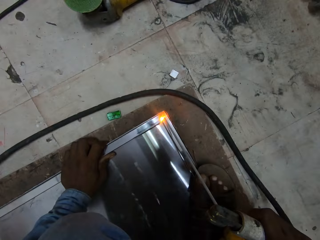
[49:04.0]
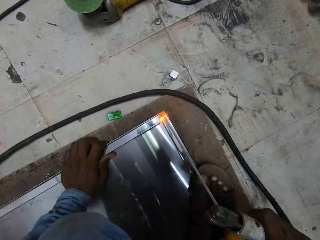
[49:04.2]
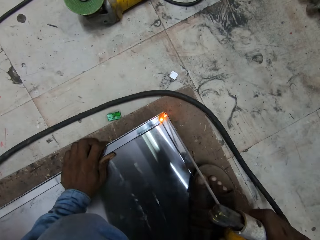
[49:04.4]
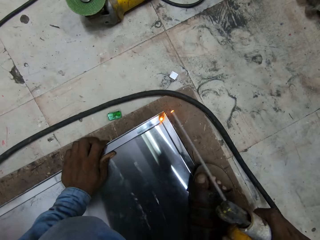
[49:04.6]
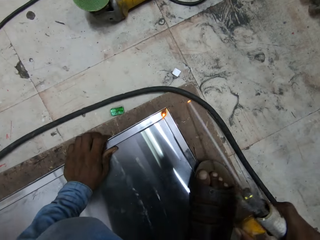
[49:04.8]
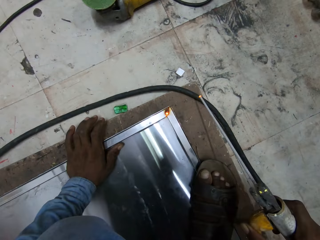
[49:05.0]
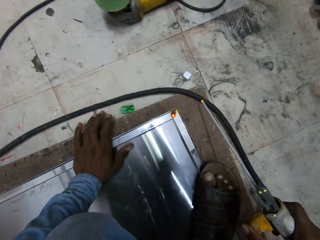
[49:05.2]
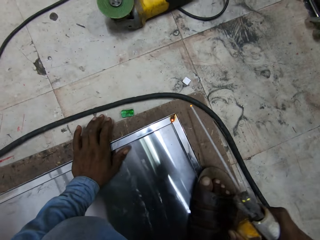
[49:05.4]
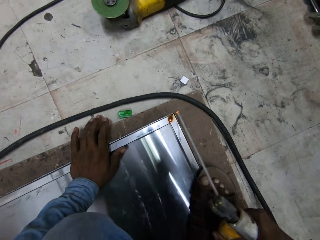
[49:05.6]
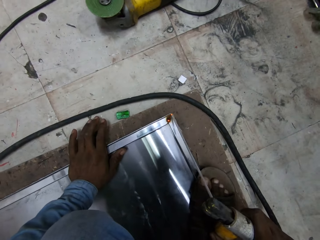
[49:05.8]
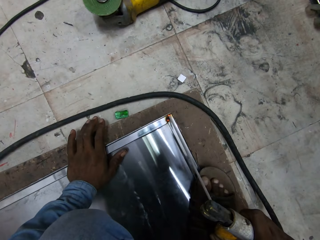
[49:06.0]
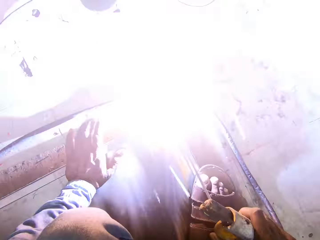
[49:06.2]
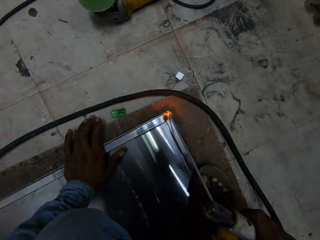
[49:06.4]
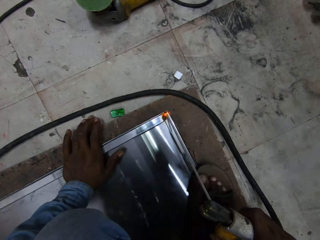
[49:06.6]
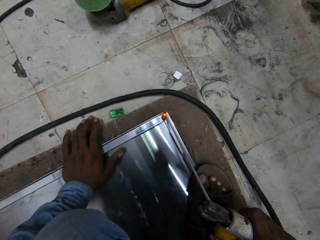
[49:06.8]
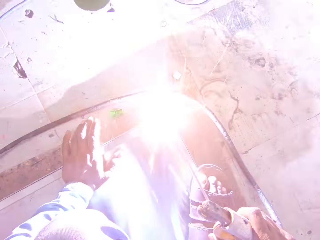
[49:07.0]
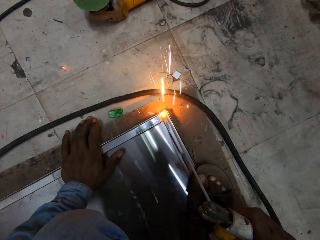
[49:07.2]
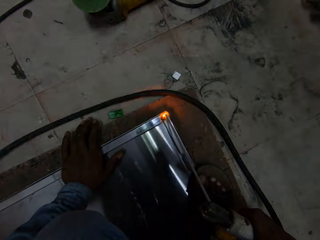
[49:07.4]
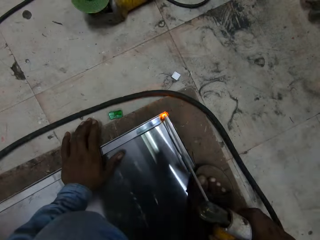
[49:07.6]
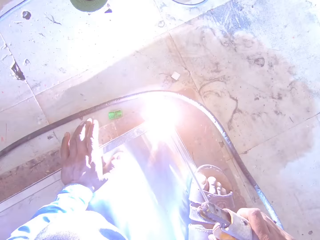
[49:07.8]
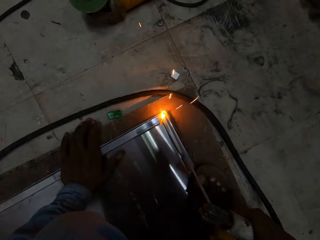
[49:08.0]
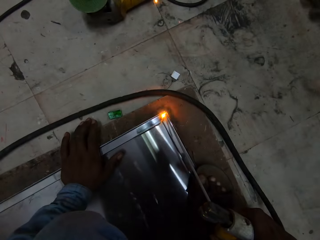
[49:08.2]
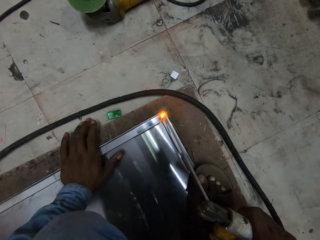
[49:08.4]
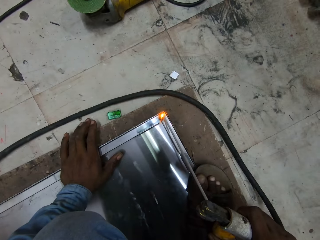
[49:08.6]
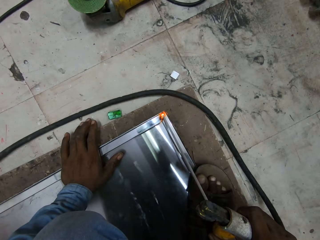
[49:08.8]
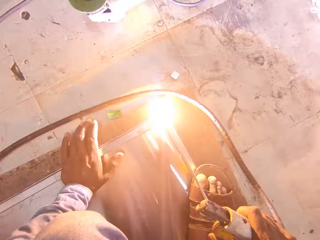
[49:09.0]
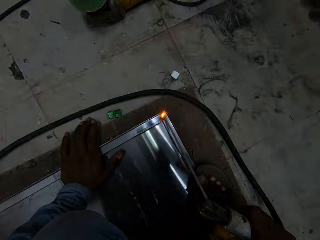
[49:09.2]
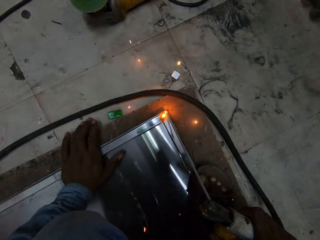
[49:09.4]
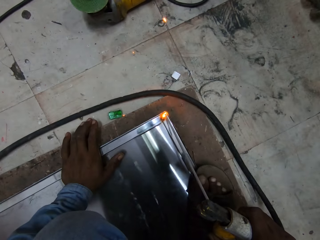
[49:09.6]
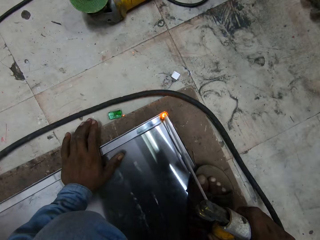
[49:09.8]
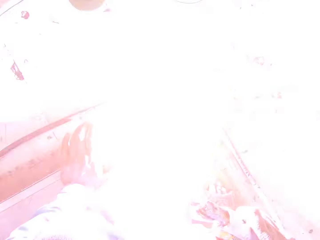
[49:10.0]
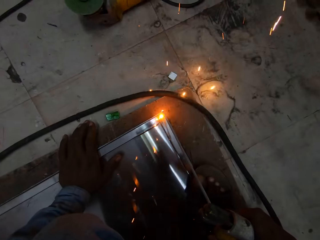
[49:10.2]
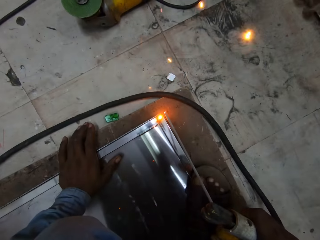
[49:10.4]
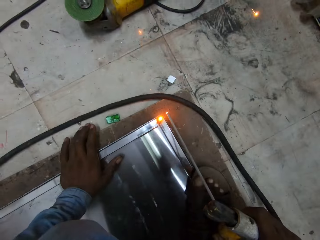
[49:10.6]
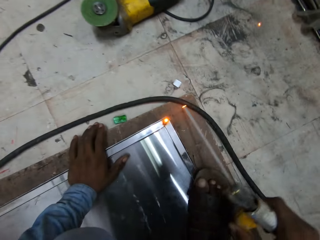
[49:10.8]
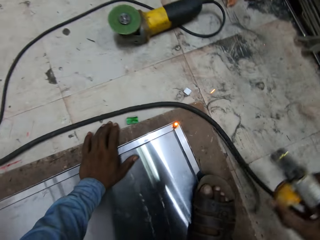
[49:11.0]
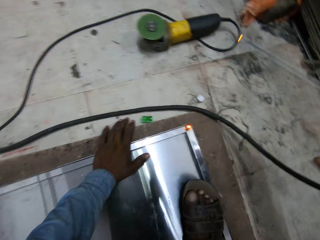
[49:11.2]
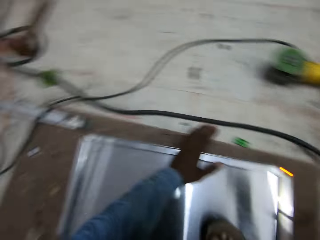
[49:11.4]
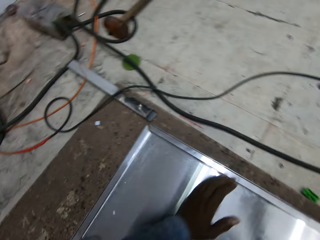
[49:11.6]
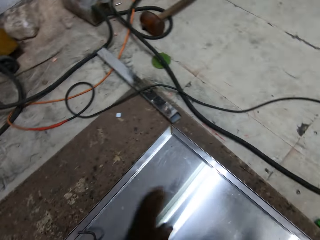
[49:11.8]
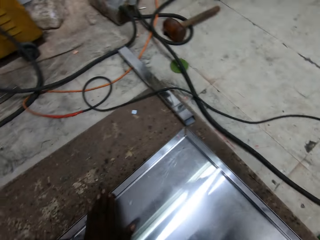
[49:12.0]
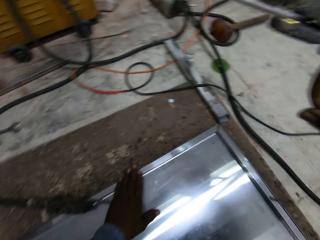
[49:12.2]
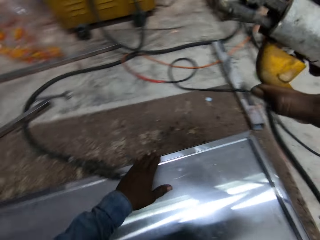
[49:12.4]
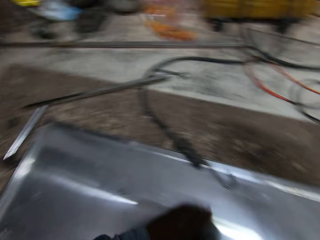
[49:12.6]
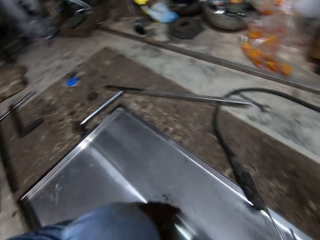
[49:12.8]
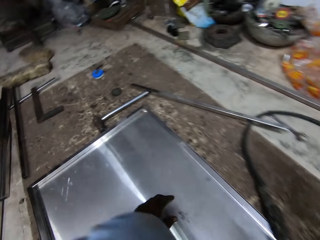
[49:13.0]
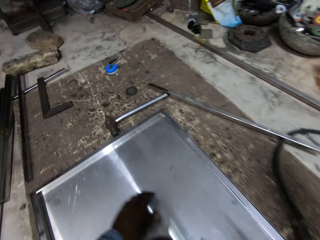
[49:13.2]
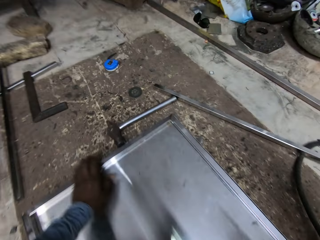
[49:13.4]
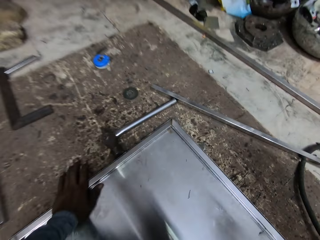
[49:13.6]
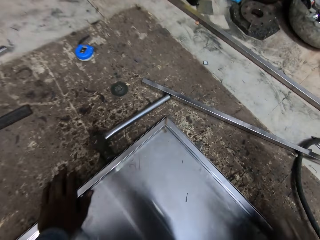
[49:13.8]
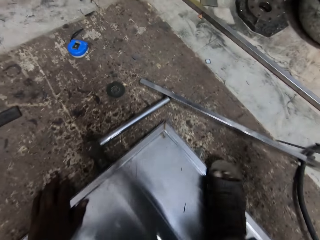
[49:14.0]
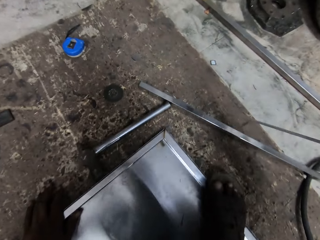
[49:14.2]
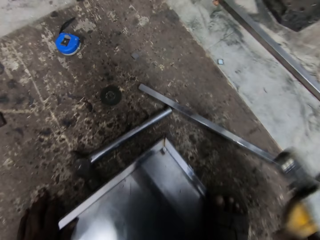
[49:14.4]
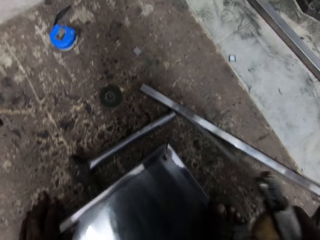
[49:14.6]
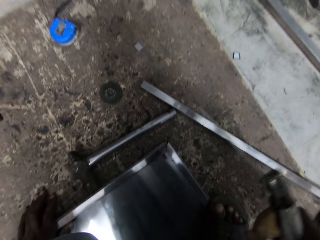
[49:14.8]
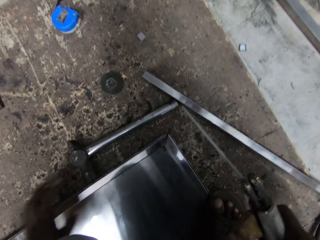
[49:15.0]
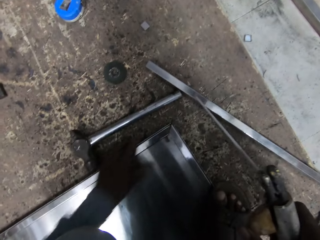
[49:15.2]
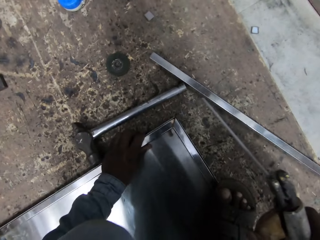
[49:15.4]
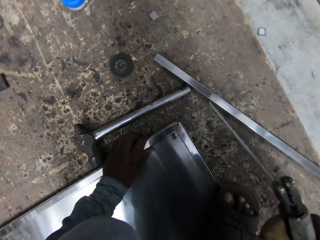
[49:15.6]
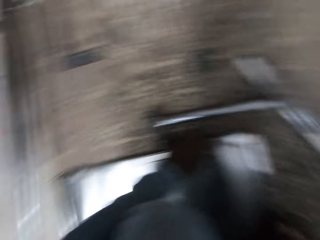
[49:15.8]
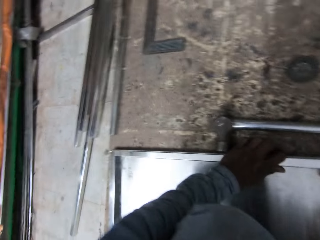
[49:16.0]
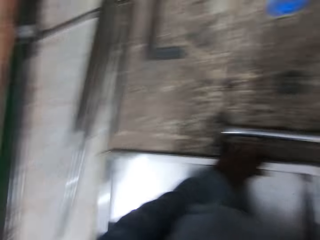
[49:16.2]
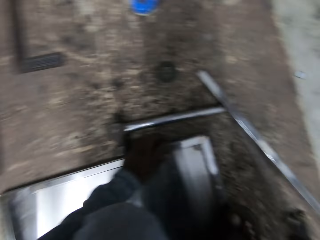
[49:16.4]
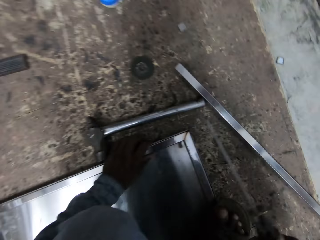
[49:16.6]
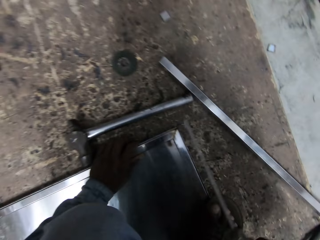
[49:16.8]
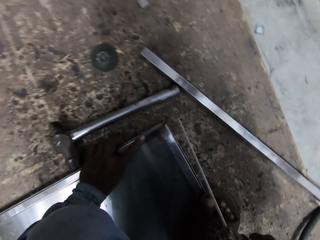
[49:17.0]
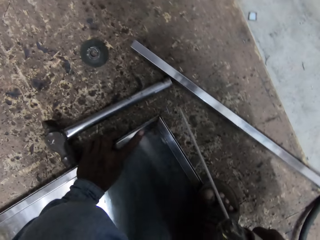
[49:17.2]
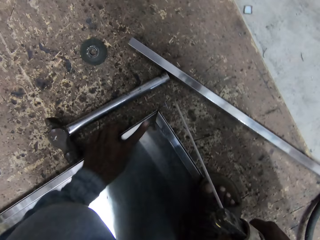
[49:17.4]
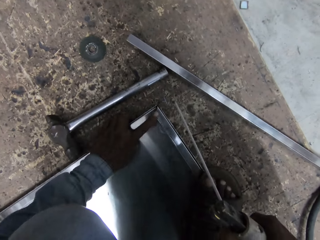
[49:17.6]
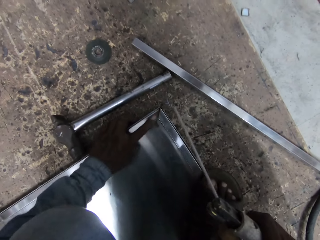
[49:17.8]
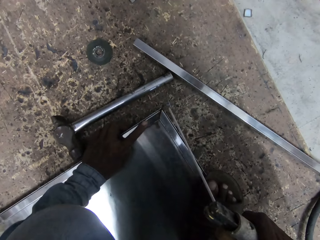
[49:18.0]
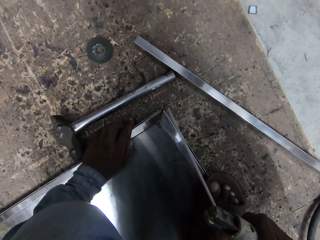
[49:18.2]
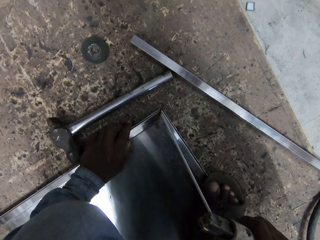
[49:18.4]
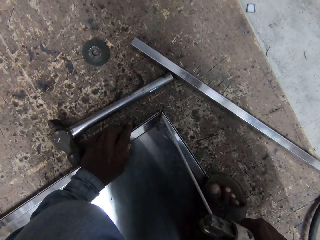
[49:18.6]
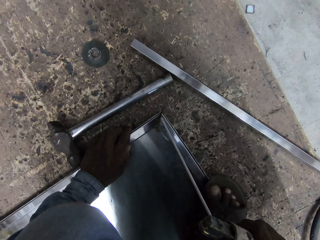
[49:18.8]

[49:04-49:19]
The camera wearer welds the edge of the metal frame on the metal door surface with the welding machine in his right hand. He looks around. He walks around. He places his left hand on the flat metal frame and on the metal door surface. He holds the flat metal frame on the metal door surface with his left hand. He touches the flat metal frame on the metal door surface with his left index finger.

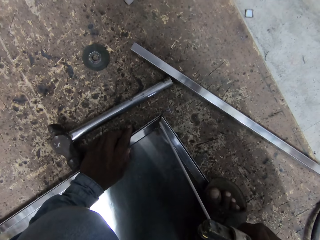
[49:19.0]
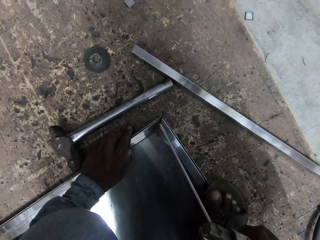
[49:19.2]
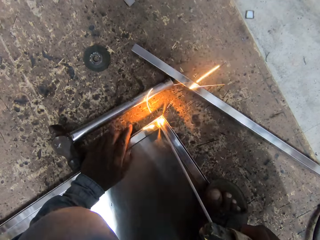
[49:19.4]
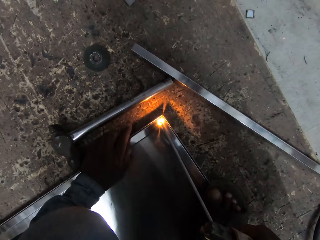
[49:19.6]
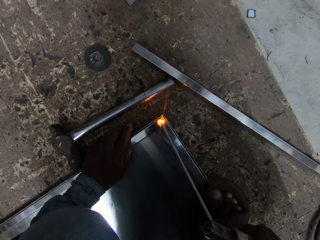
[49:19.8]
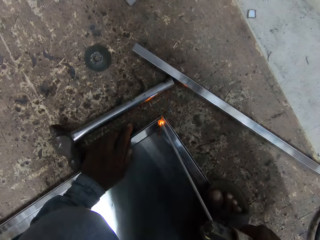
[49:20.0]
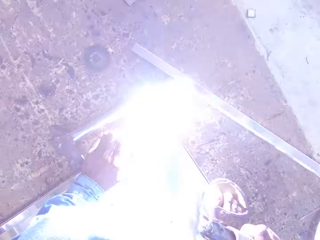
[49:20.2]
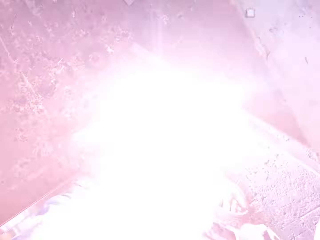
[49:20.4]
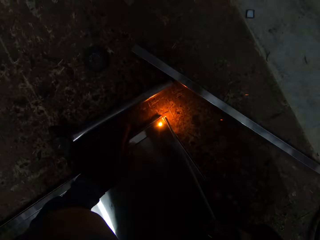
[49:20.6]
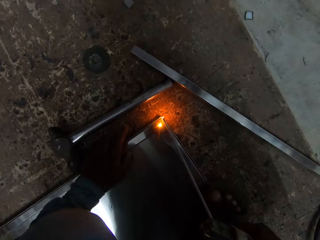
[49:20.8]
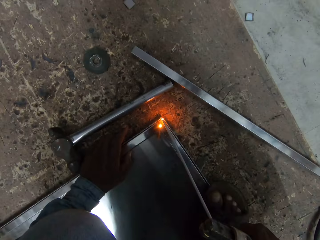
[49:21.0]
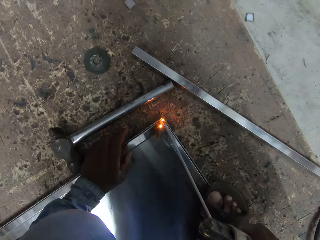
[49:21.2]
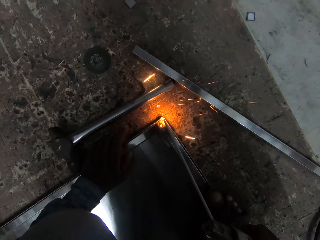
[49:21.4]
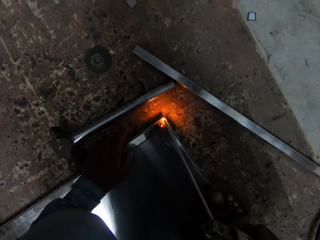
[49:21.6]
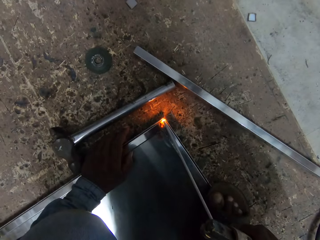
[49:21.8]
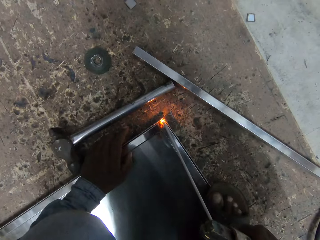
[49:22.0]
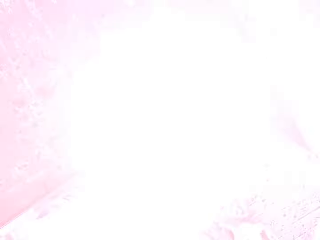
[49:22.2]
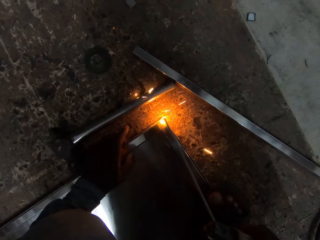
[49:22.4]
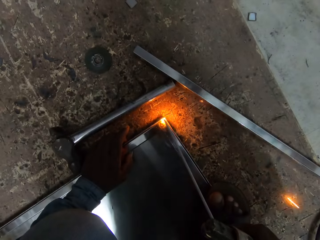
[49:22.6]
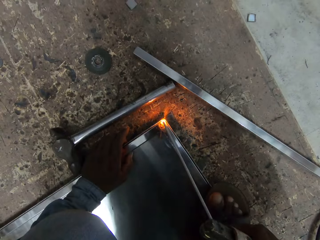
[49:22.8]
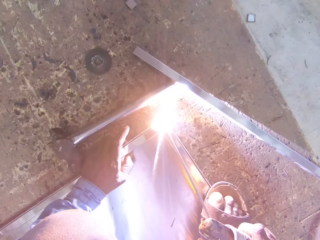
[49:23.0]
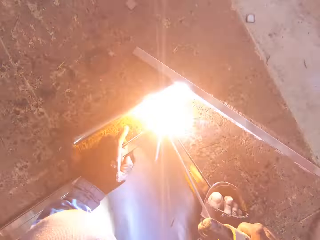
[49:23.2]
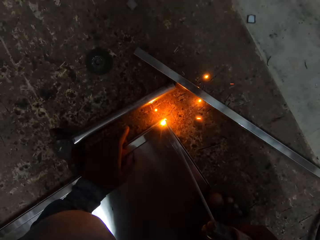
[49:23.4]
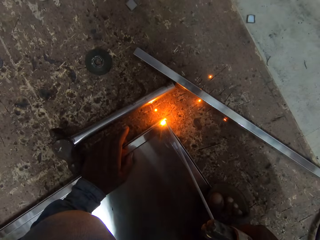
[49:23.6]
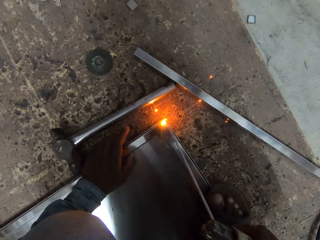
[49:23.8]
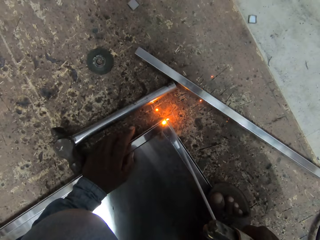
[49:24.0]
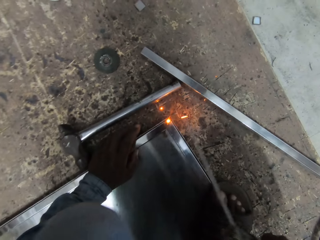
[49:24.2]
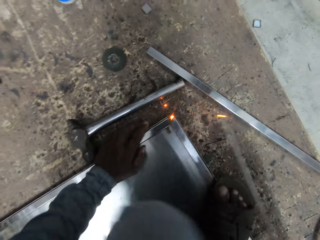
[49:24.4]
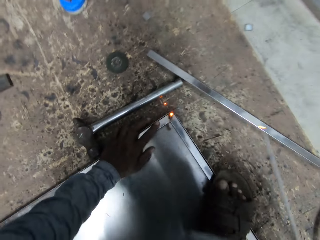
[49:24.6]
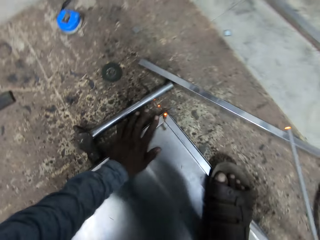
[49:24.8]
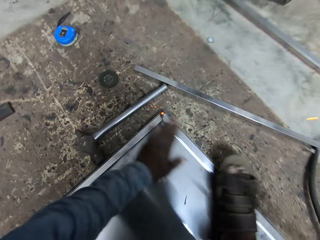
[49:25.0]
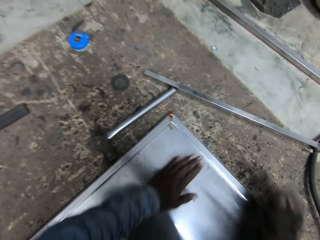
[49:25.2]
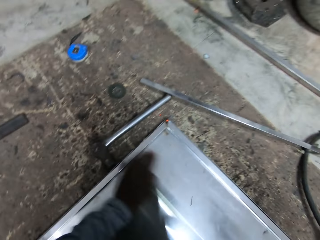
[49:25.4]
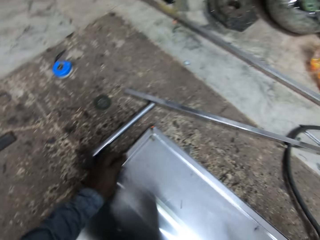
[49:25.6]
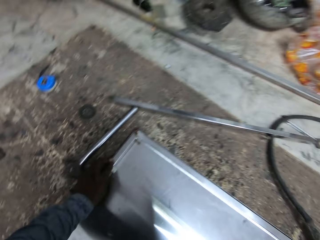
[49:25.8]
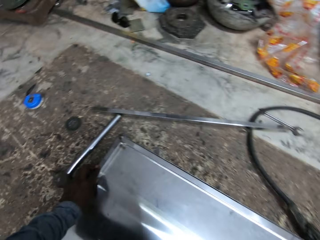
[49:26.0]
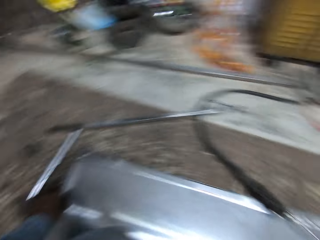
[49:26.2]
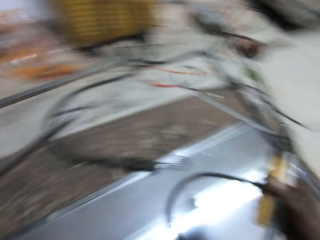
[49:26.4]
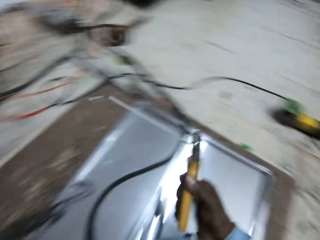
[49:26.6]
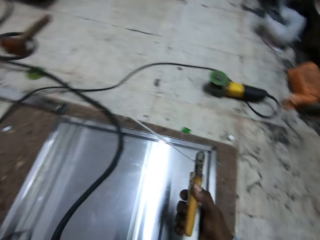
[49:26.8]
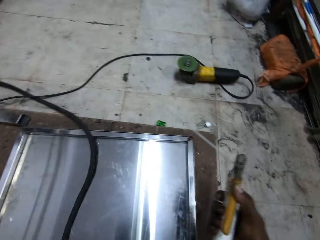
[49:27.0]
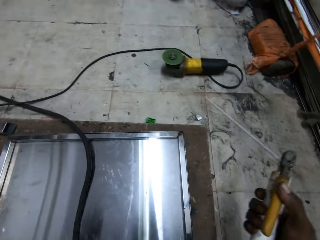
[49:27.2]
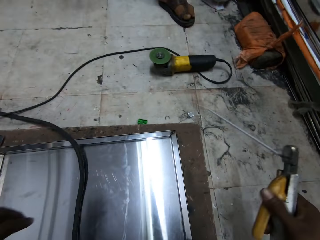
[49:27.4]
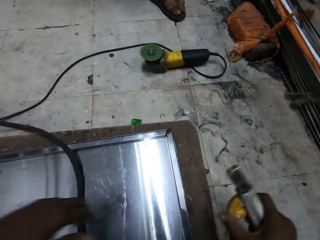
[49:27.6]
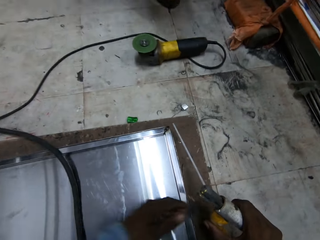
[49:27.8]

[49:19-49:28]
The camera wearer holds the flat metal frame on the metal door surface with his left hand. He welds the edge of the metal frame on the metal door surface with the welding machine in his right hand. He dusts the metal door surface with his left hand. He looks around. He holds the flat metal frame on the metal door surface with his left hand. He walks around.
